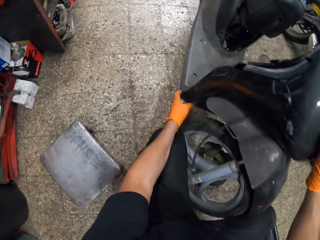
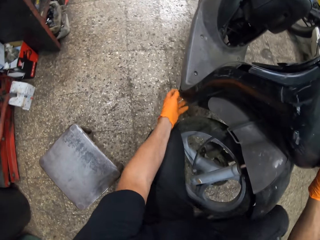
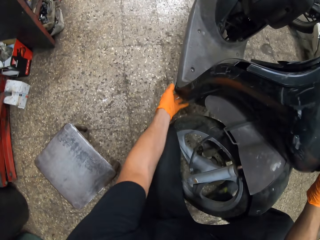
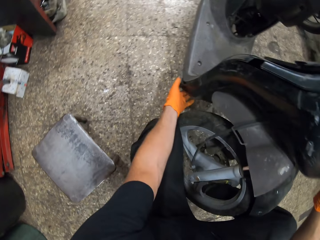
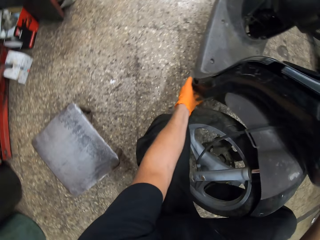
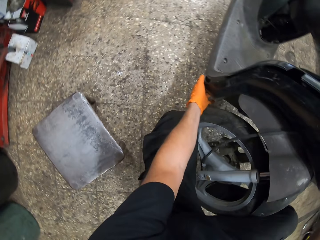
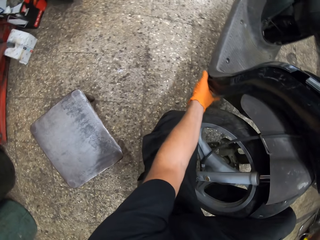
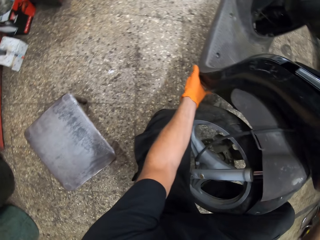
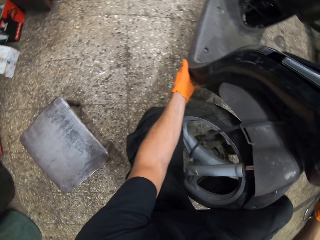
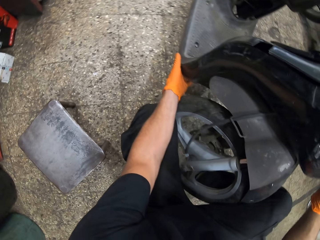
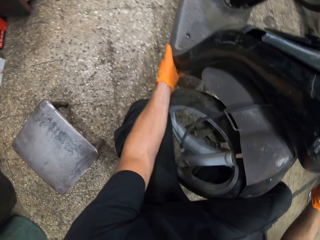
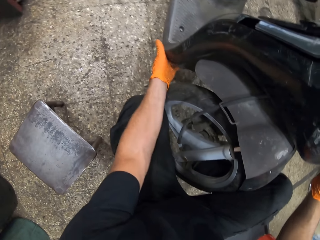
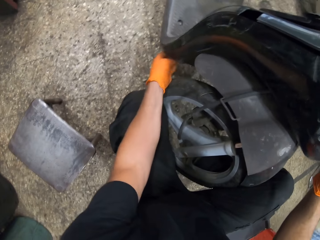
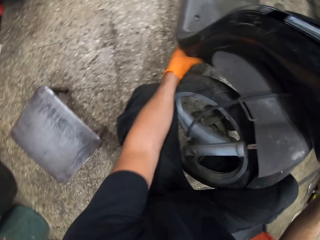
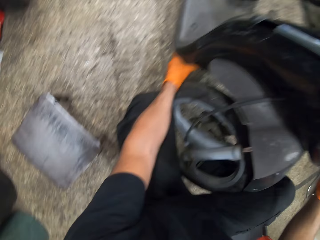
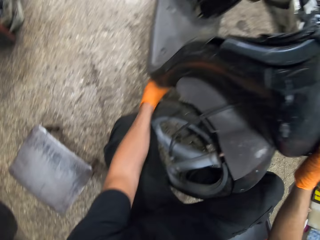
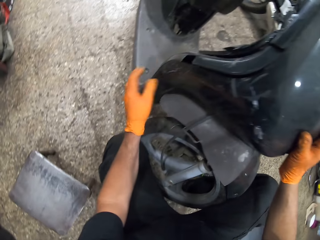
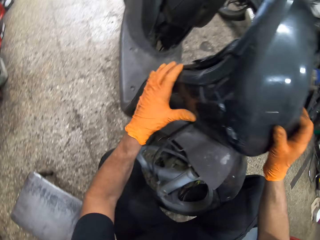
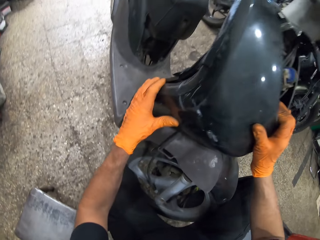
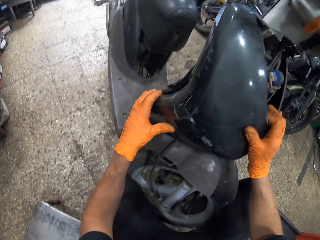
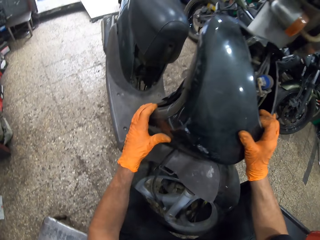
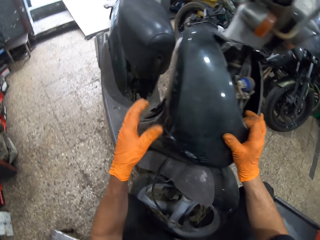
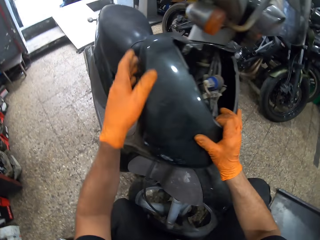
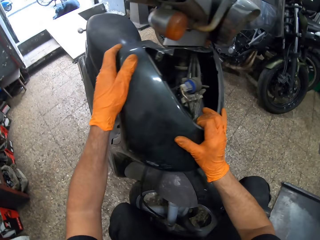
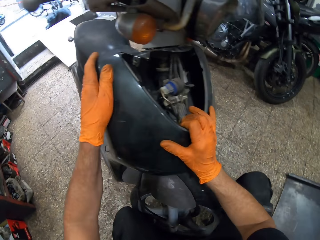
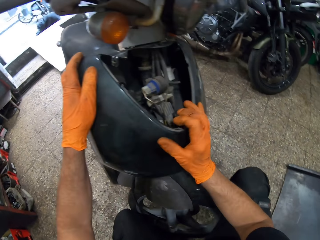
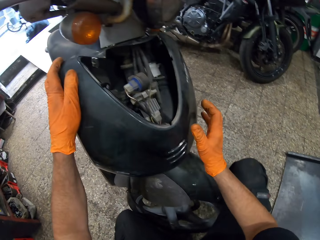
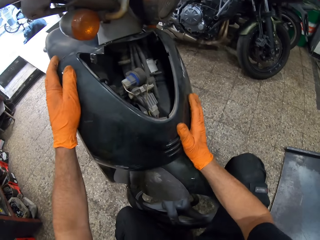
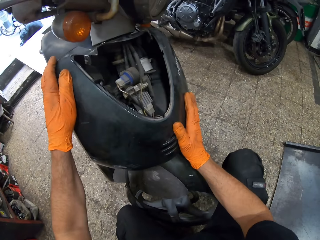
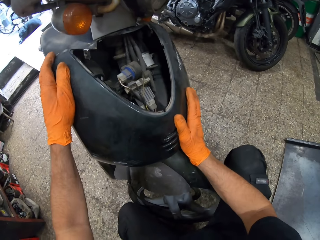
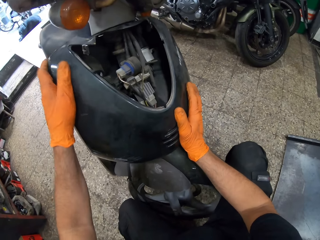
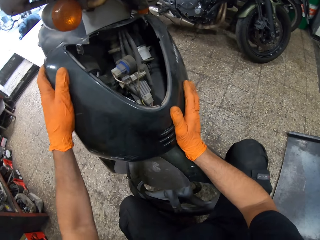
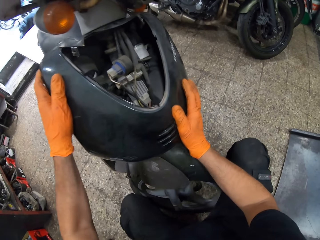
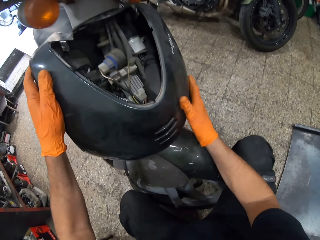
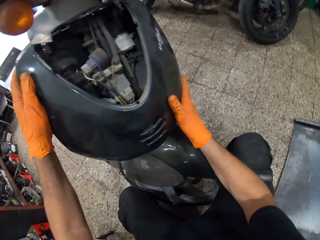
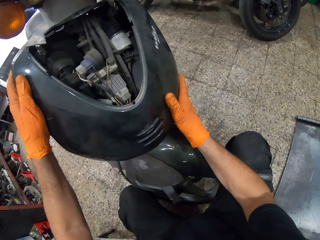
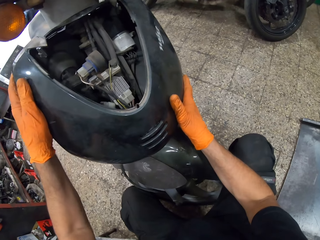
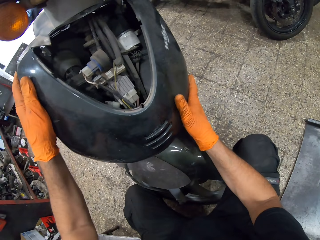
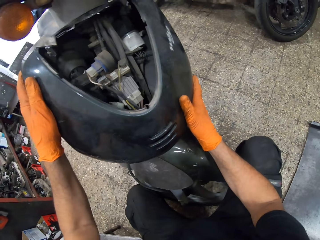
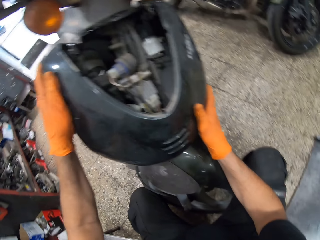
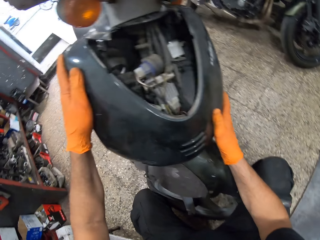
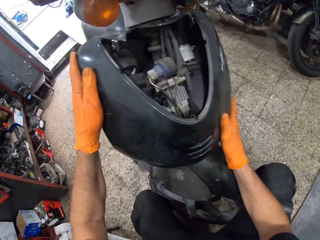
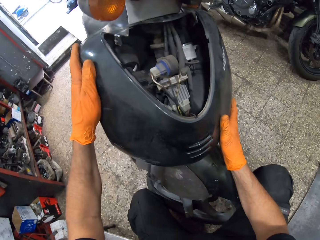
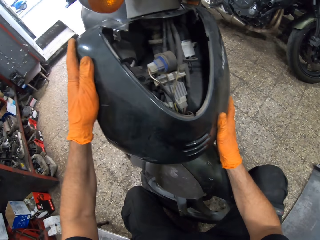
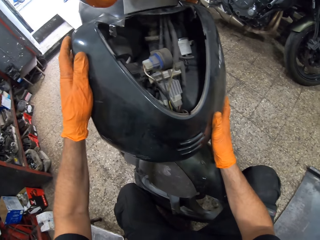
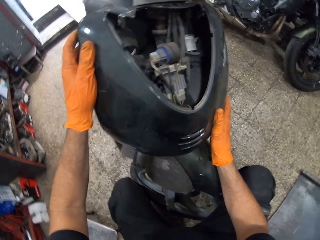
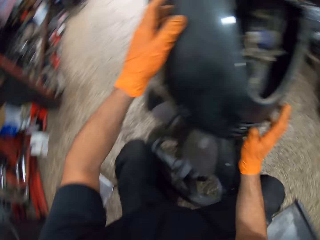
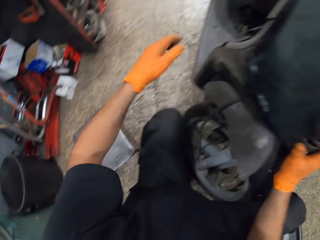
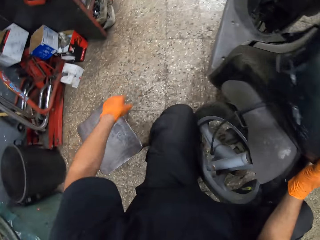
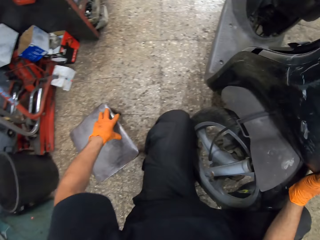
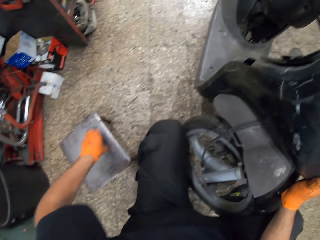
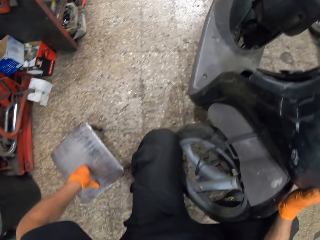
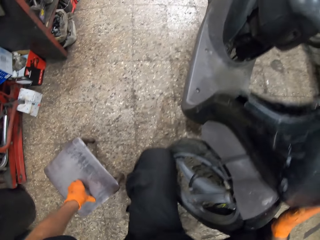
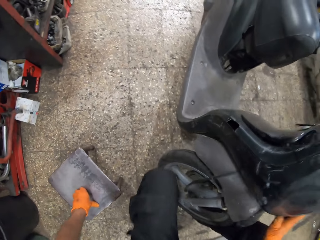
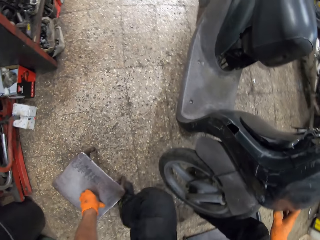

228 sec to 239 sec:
The camera wearer attaches the body part to the motorbike. He supports himself on the seat. He puts his left hand on the stool.

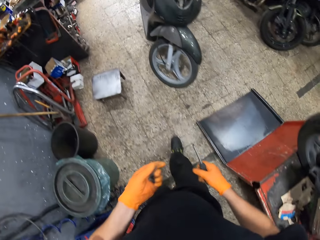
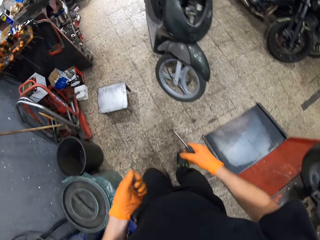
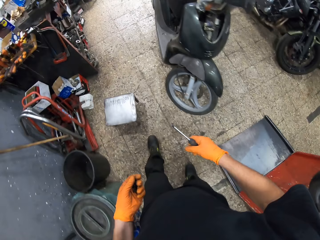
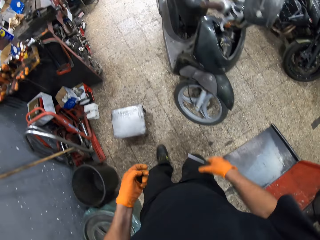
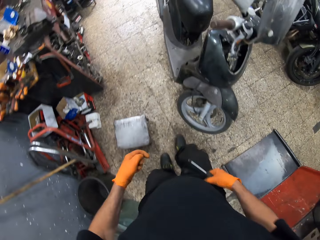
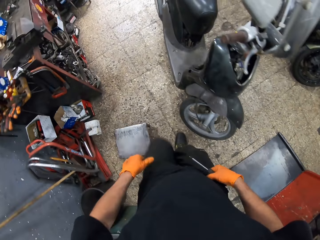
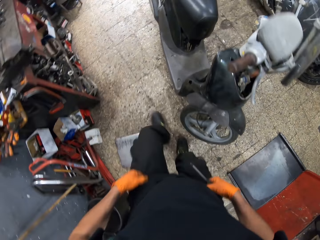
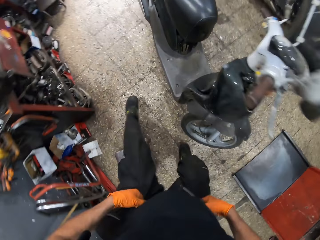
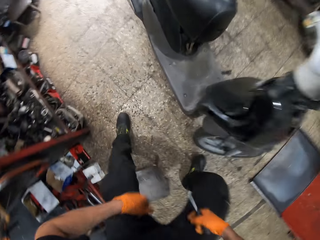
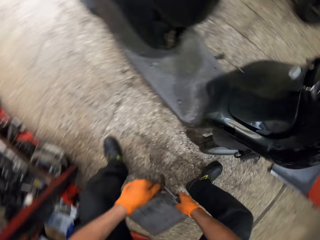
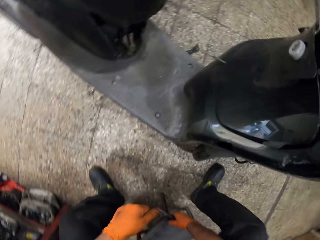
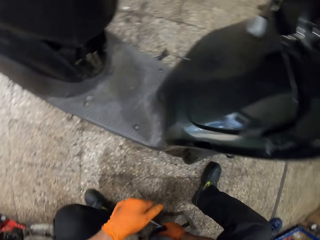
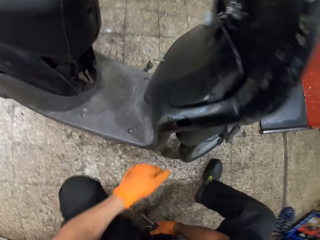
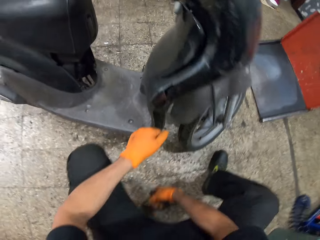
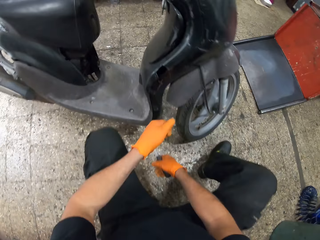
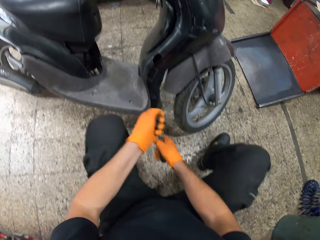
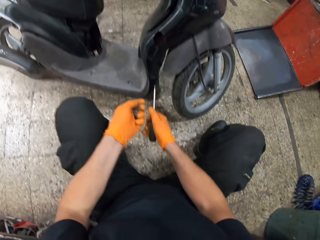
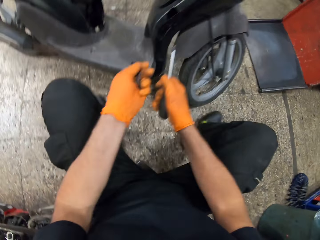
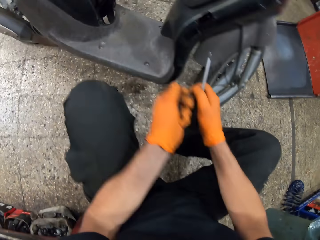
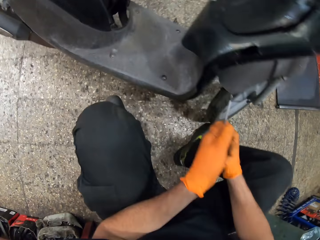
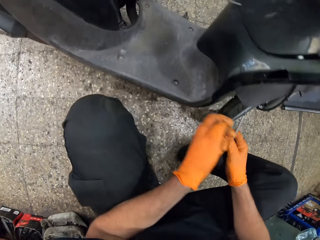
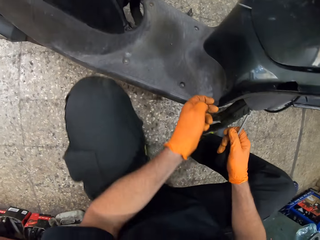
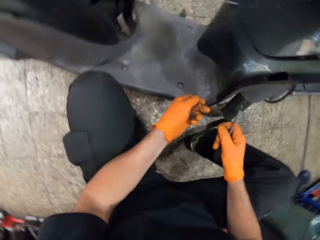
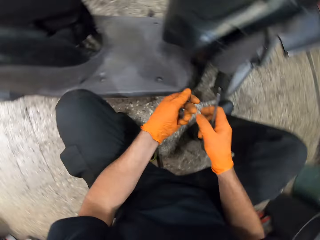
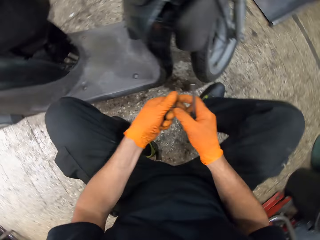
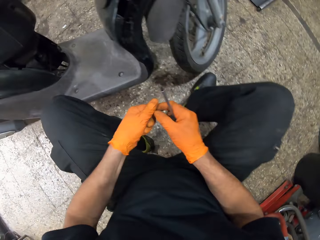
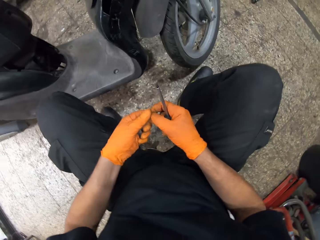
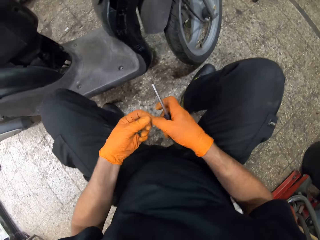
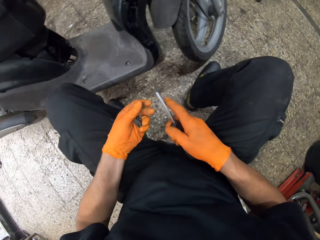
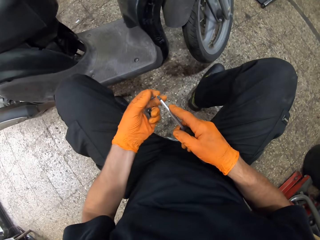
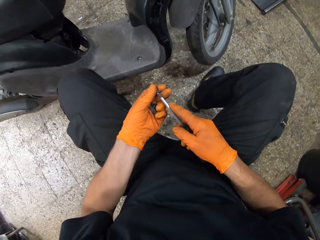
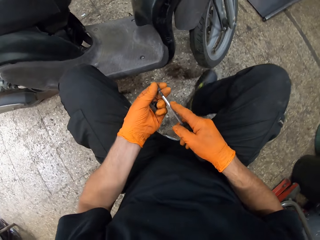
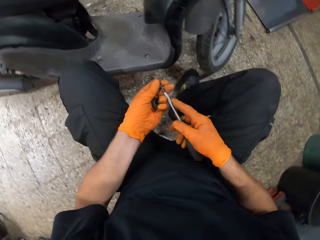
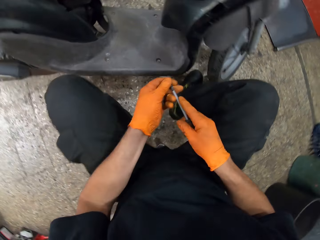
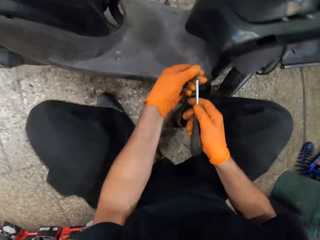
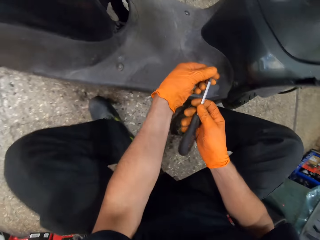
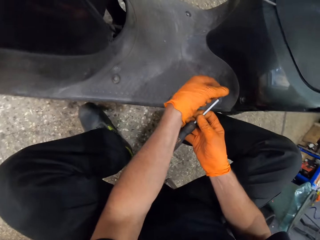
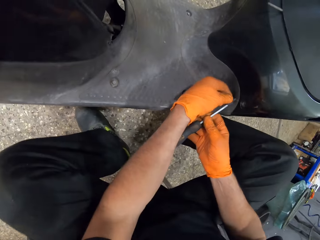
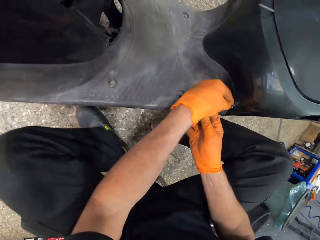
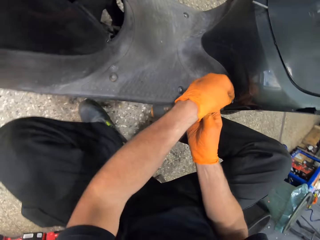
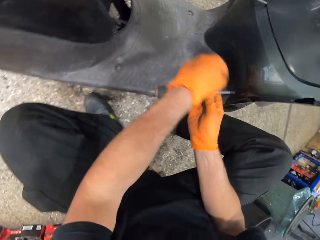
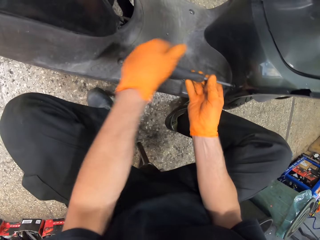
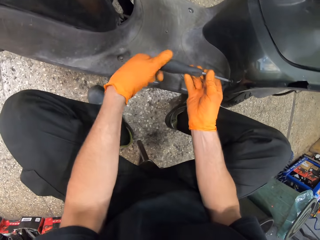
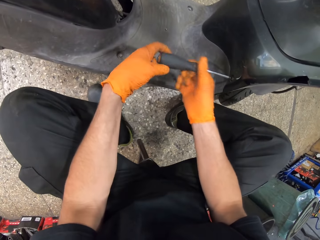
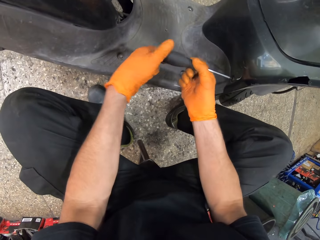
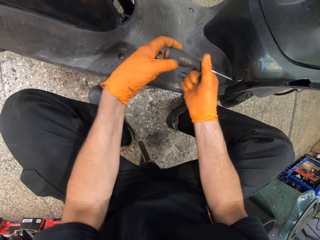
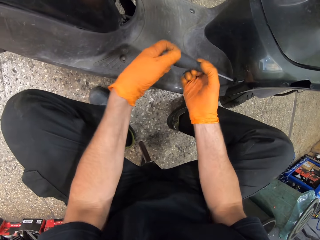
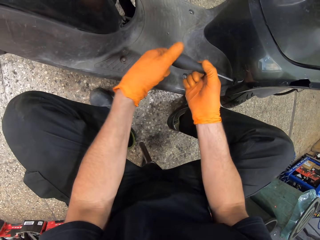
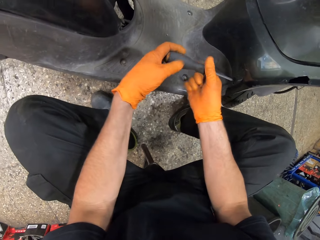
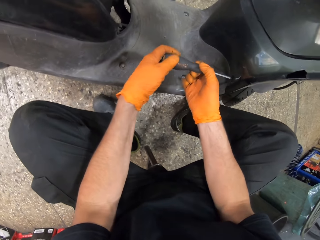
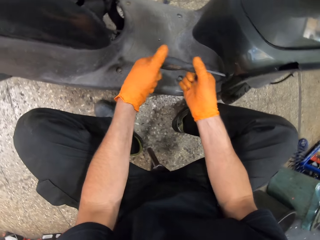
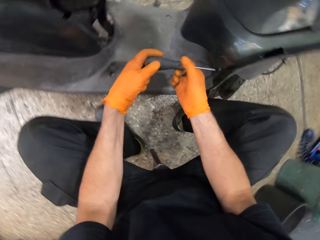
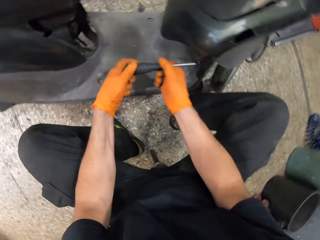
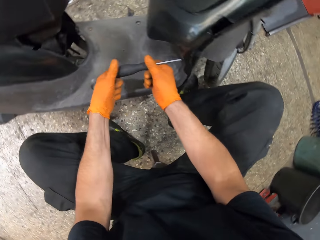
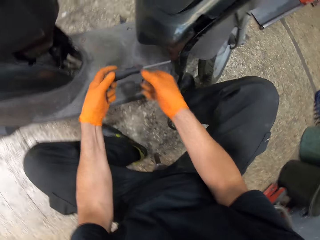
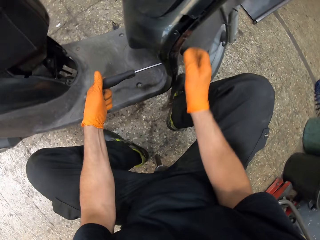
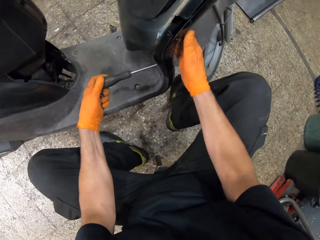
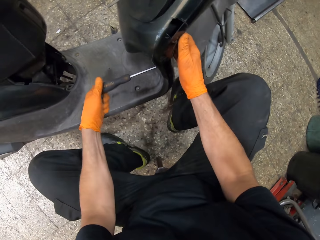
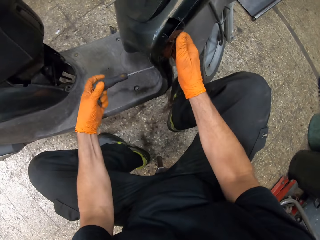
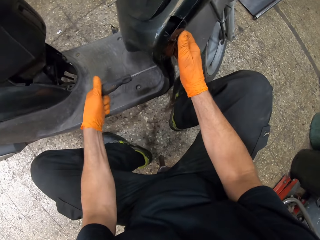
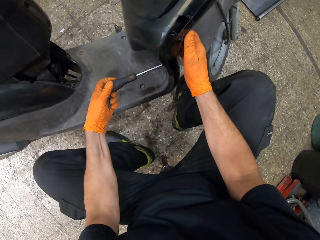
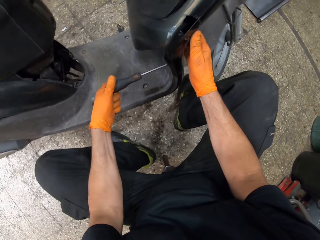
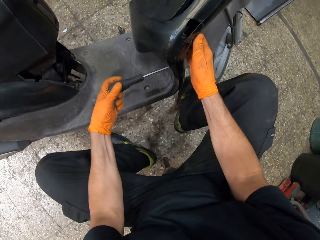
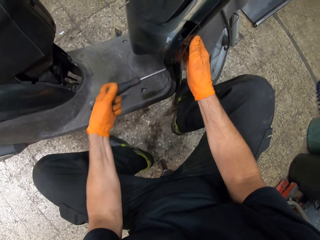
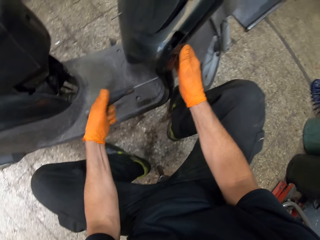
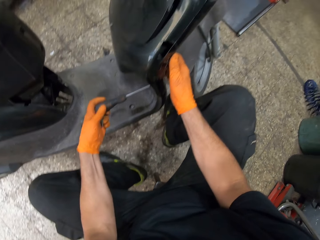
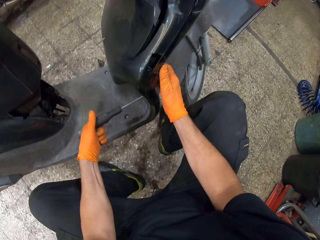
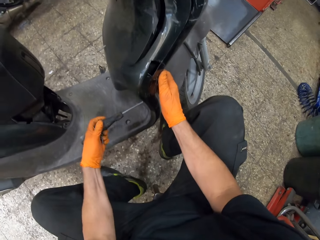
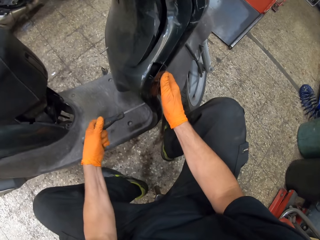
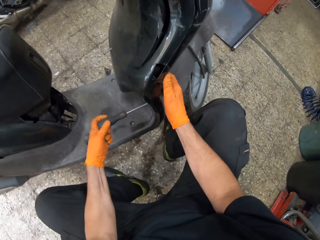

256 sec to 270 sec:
The camera wearer walks. He pulls up his trousers. He moves the stool with his right hand. He sits on the stool. He holds a bolt with his right hand. He attaches the bolt to the screwdriver. He puts the bolt in the motorcycle with the screwdriver. He tightens the bolt with the screwdriver. He pushes the motorcycle's front cover with his right hand.
